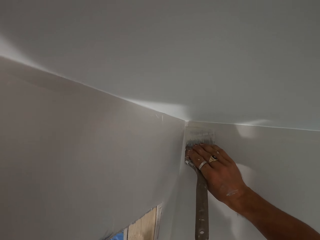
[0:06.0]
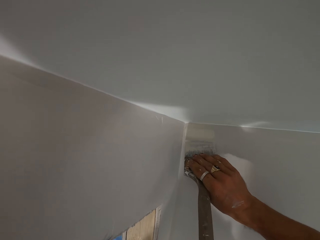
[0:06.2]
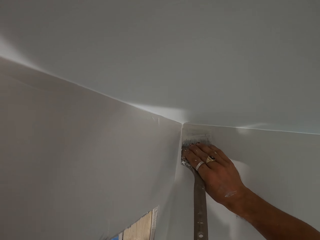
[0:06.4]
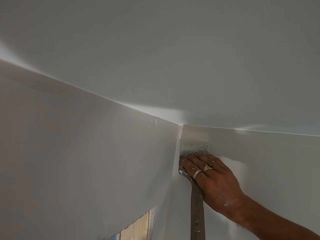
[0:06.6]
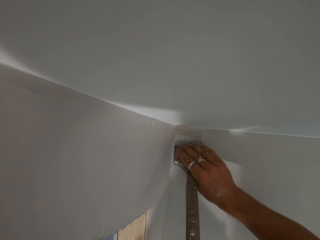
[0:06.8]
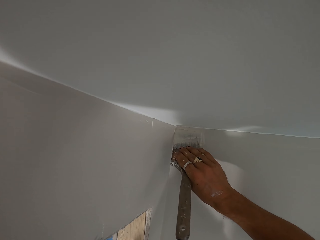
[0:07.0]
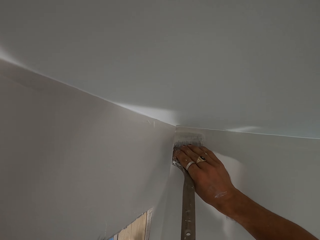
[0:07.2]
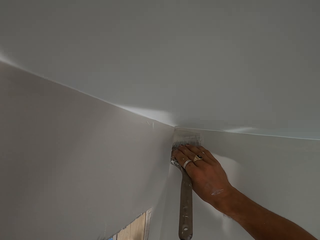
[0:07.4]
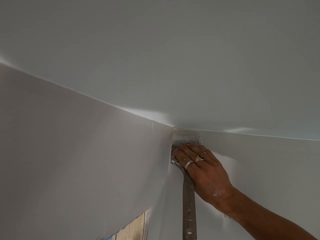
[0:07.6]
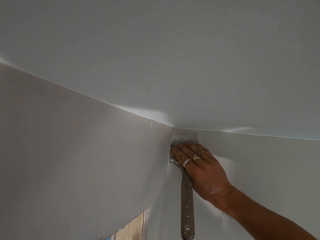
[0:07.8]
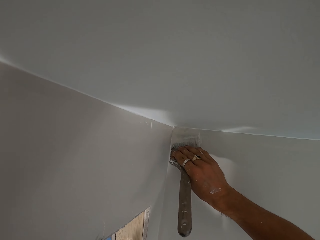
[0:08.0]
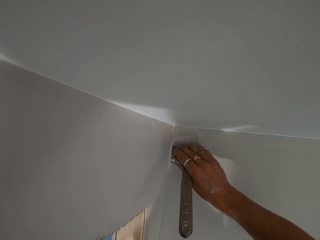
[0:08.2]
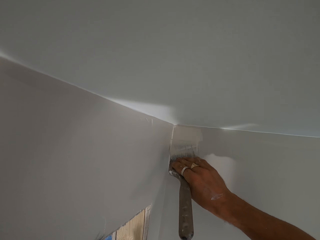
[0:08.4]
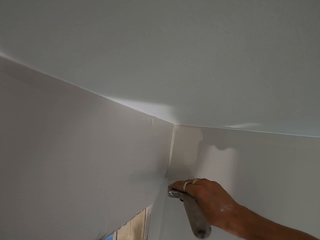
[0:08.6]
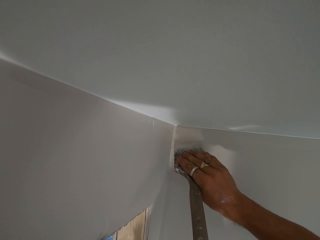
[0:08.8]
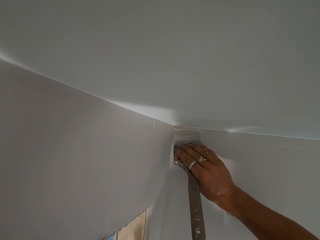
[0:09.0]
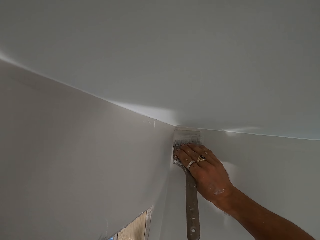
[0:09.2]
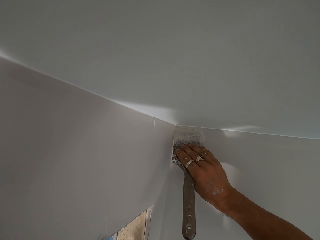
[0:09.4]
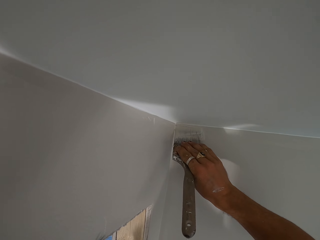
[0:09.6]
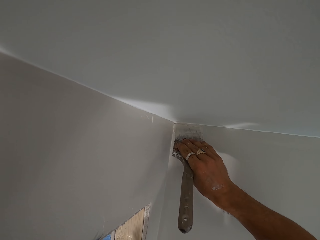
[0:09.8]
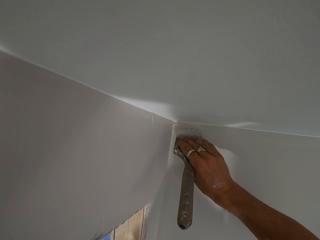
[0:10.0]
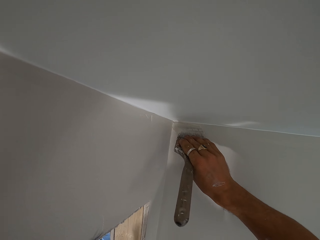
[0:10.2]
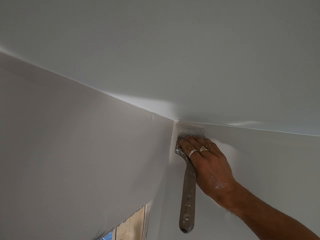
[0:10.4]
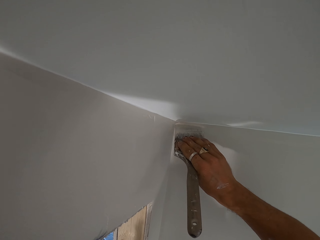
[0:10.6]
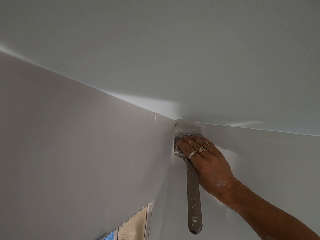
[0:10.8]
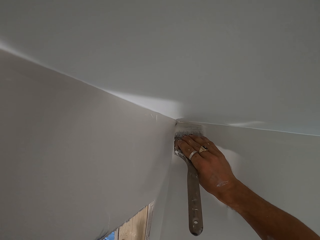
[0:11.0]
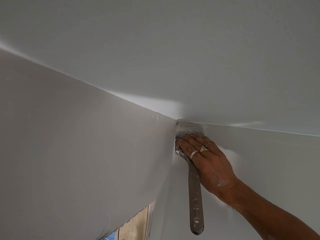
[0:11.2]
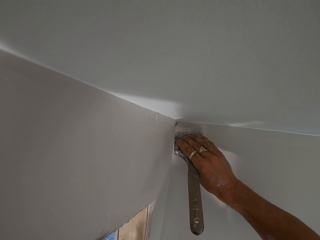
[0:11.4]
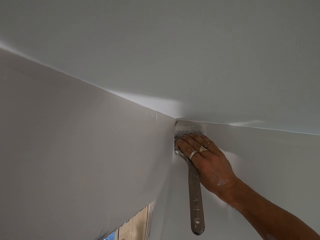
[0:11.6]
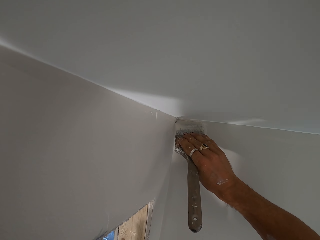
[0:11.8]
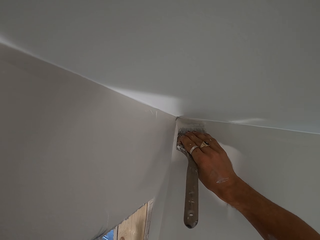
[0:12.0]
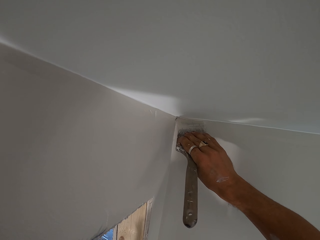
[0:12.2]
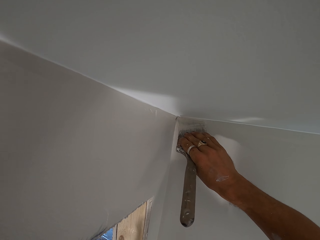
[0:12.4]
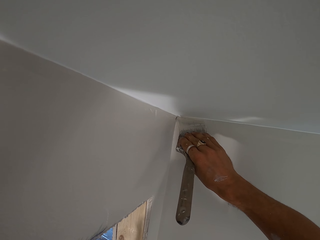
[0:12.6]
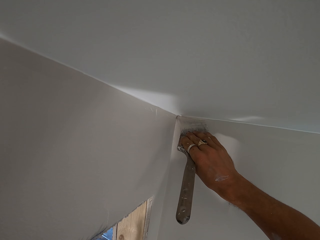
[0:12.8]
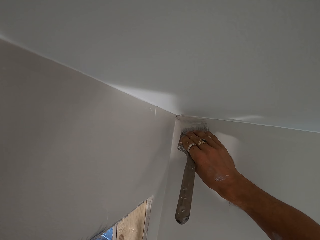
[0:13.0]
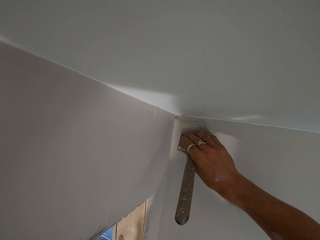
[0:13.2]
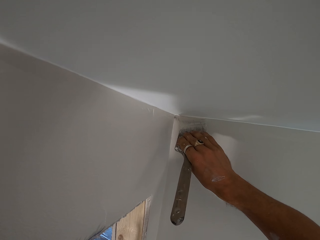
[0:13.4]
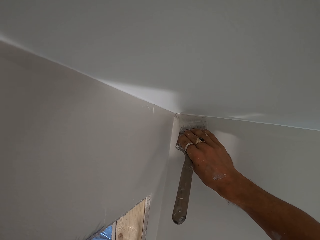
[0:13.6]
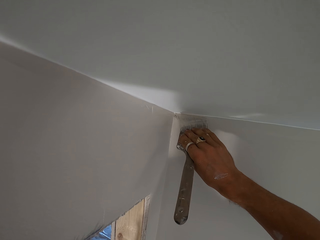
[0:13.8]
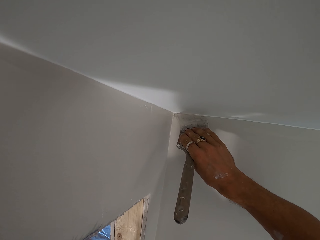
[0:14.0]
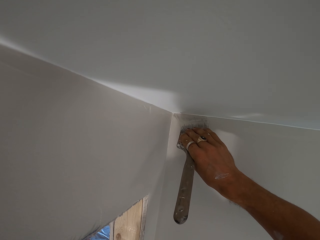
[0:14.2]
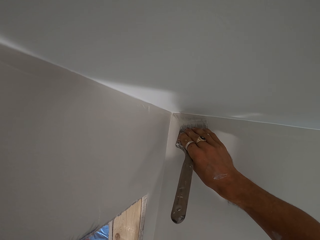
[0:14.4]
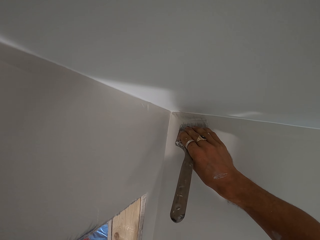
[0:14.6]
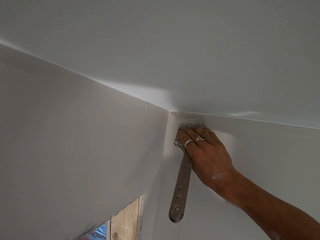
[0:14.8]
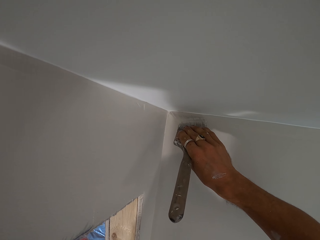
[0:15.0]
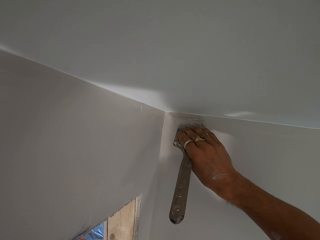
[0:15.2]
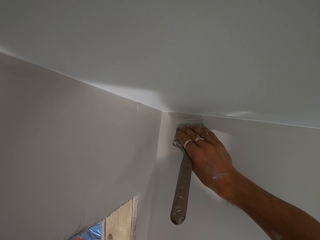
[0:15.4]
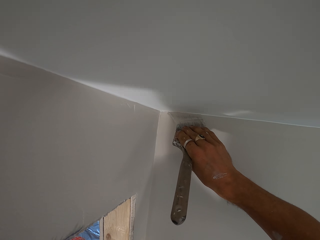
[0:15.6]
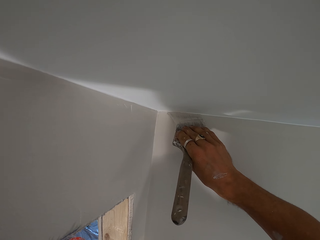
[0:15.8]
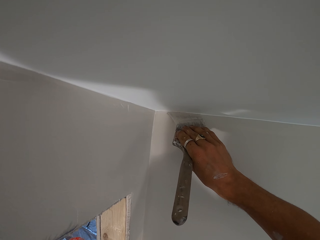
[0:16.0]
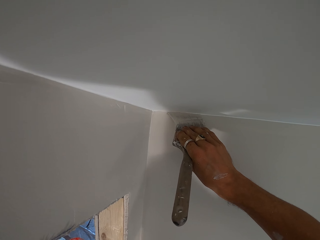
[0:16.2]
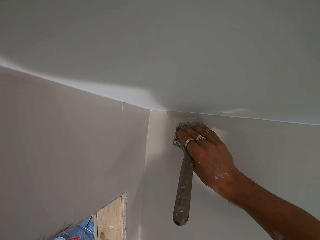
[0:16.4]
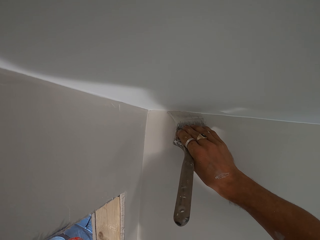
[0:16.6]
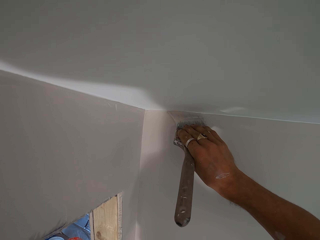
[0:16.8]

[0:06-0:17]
The camera wearer lifts up the brush. They paint the upper corner with the brush.

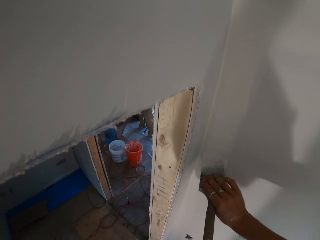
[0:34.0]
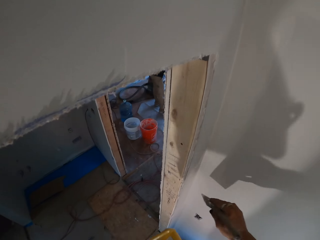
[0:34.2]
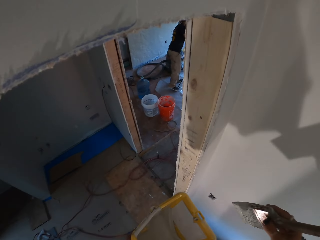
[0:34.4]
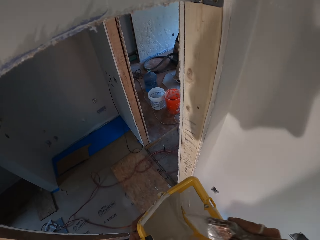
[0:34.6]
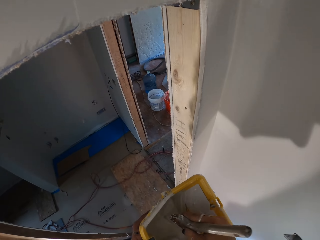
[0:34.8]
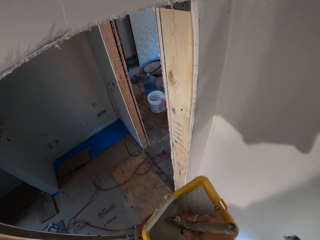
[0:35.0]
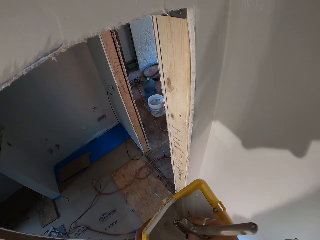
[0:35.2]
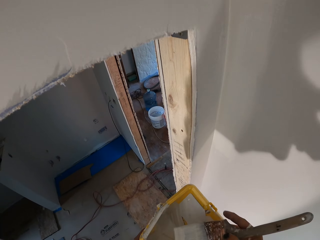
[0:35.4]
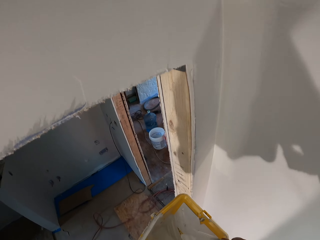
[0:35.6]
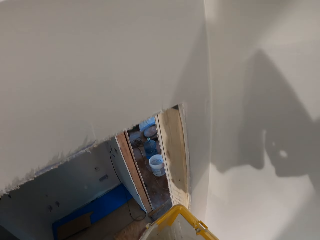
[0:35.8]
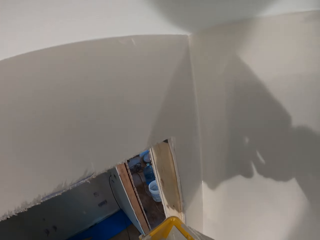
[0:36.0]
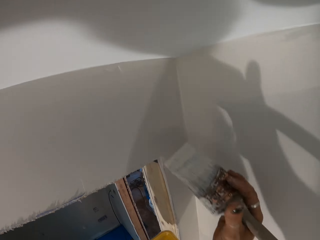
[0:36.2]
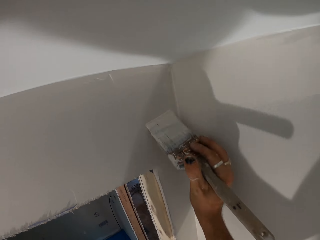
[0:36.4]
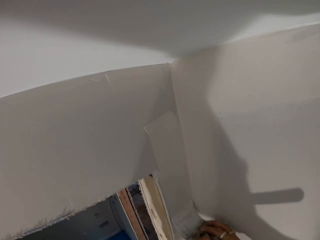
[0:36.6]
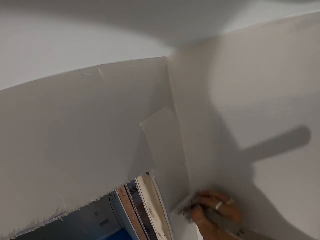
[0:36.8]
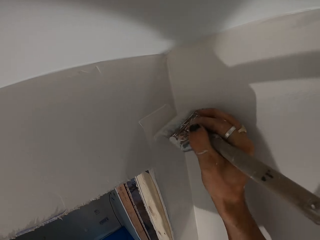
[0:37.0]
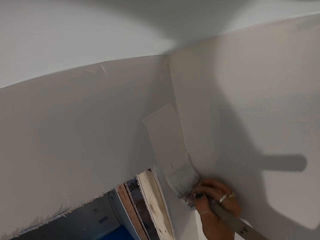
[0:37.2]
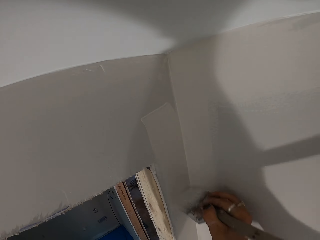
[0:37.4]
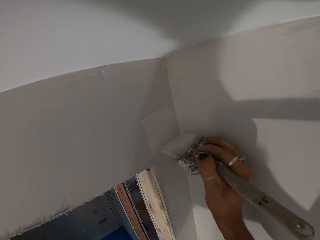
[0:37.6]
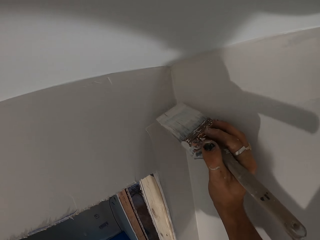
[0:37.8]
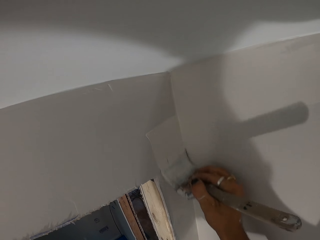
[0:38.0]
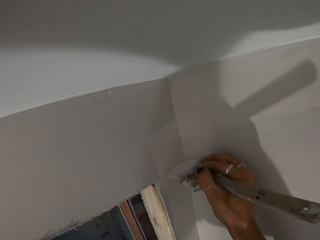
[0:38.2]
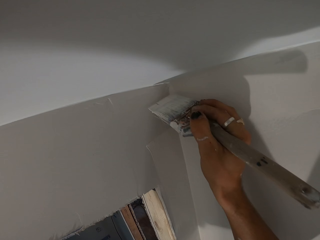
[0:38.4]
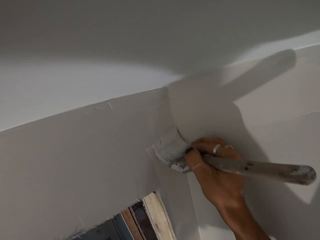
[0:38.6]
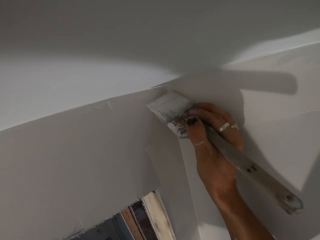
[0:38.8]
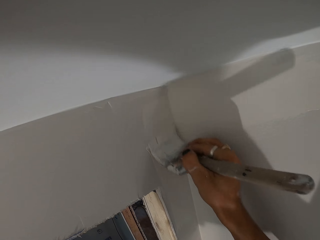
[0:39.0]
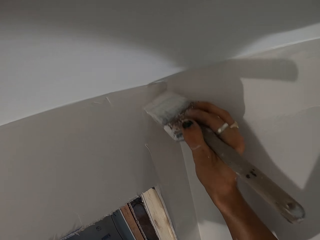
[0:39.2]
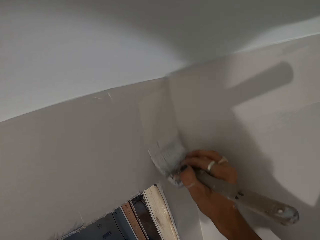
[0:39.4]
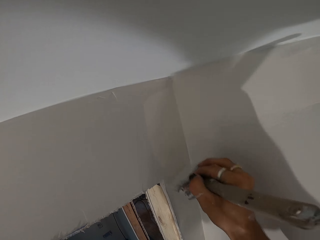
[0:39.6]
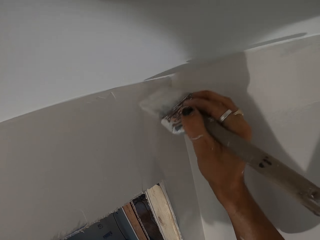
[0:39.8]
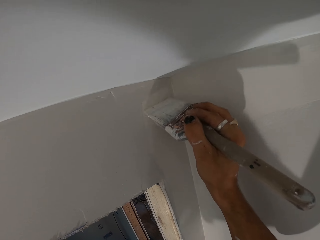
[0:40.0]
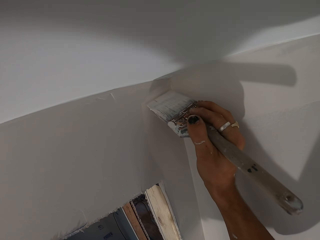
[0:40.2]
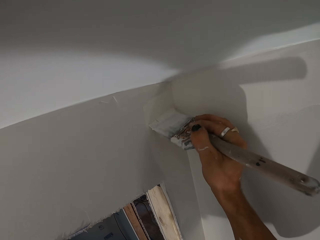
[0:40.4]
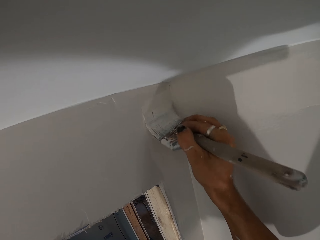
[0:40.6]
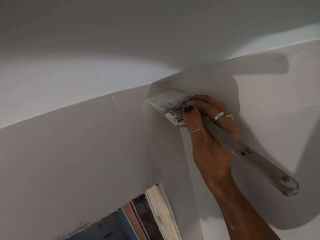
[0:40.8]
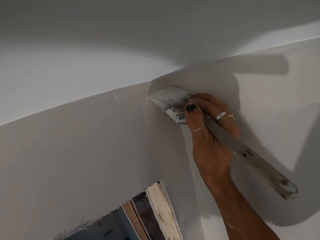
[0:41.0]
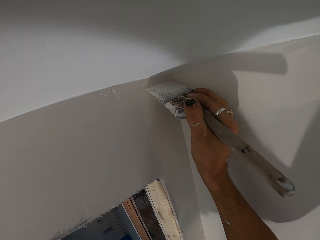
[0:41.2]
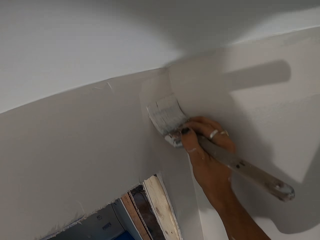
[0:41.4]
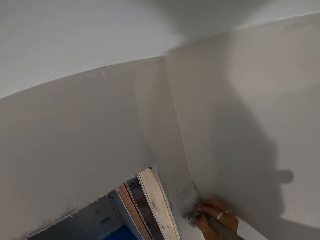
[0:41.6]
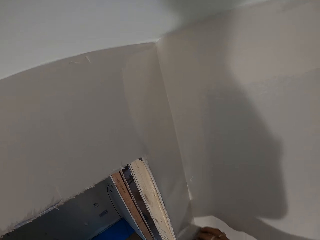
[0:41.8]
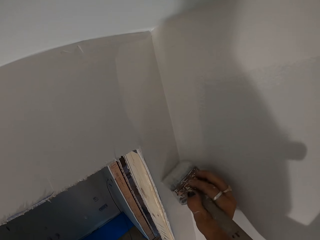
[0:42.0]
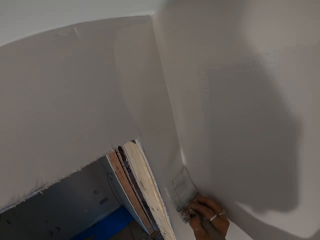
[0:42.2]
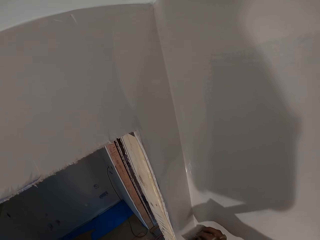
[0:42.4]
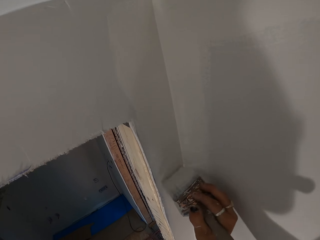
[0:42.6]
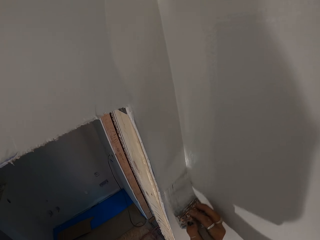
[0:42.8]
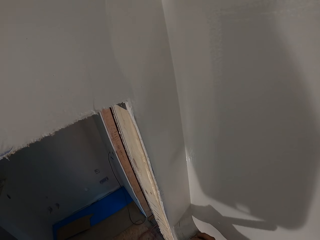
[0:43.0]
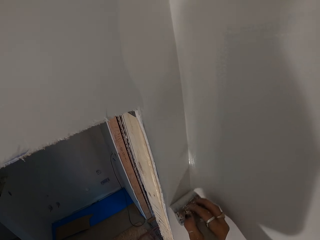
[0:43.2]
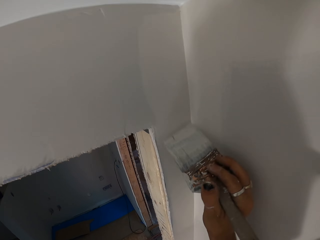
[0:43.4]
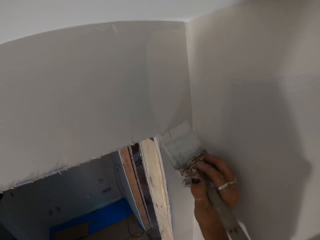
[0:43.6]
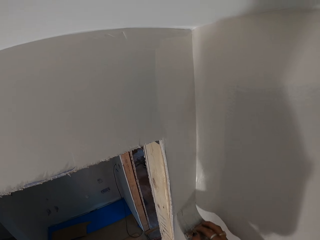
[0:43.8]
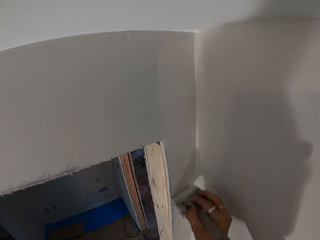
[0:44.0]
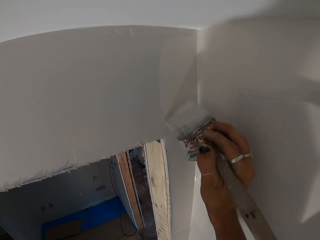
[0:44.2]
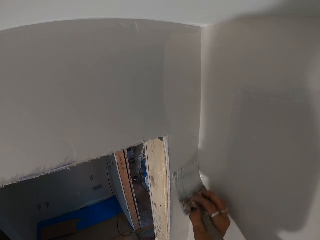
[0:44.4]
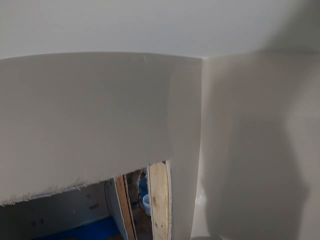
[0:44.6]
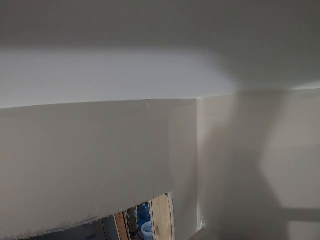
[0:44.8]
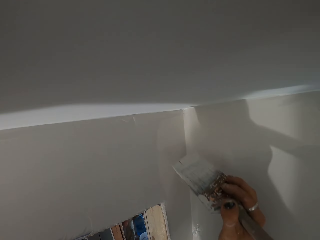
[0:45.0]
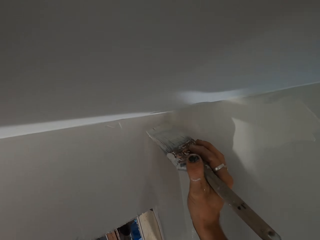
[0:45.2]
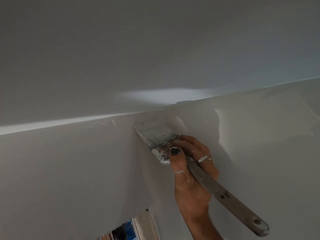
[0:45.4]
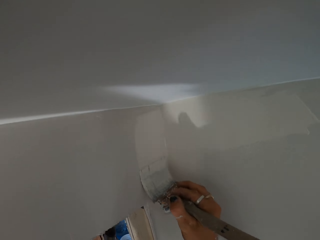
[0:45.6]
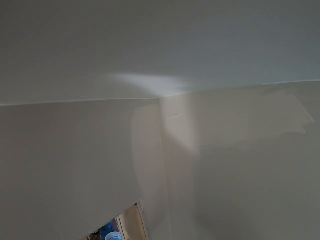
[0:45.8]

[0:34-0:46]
The camera wearer dips the paintbrush in the paint. They lift up the brush. They paint the wall.
